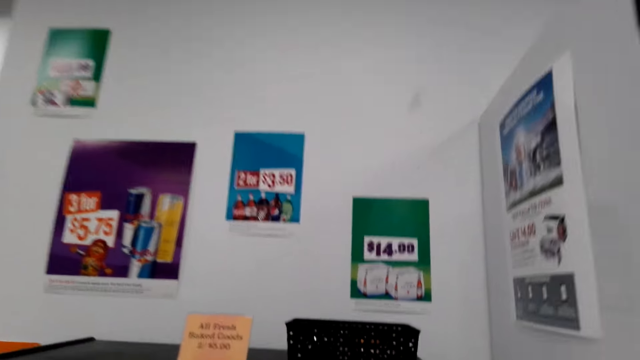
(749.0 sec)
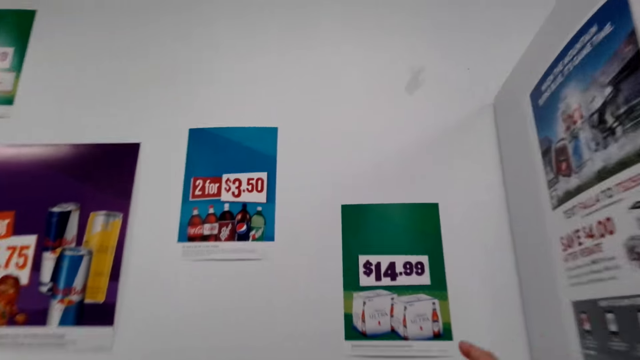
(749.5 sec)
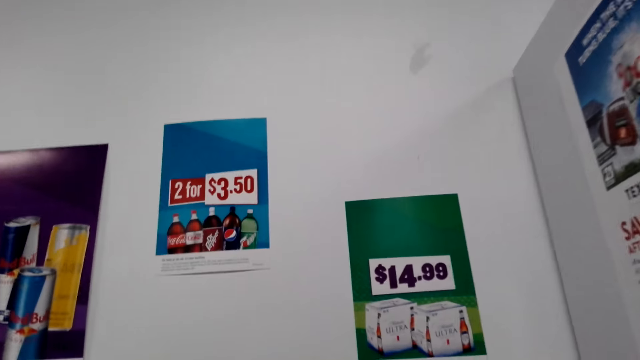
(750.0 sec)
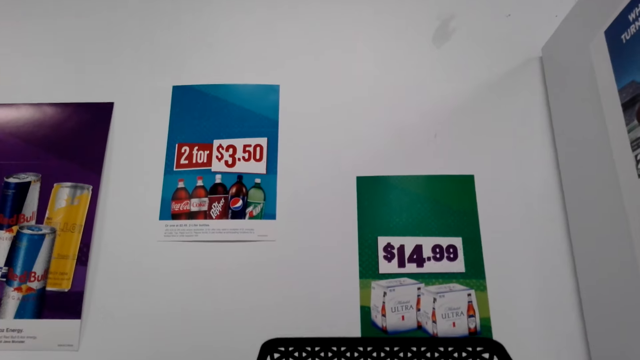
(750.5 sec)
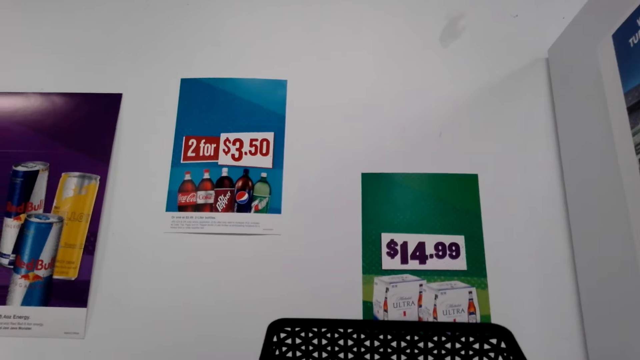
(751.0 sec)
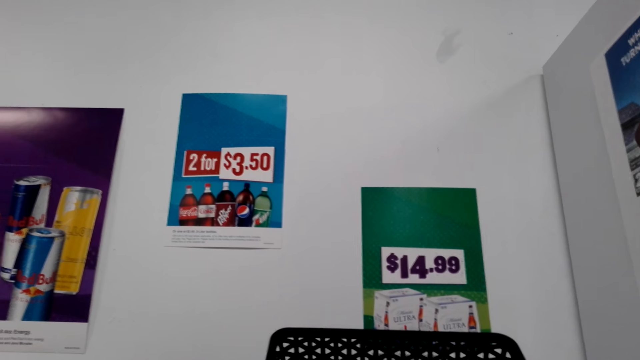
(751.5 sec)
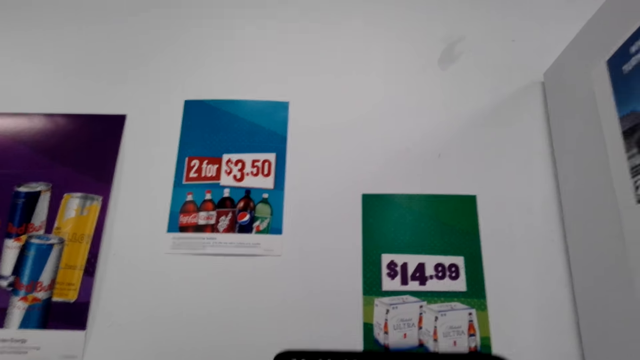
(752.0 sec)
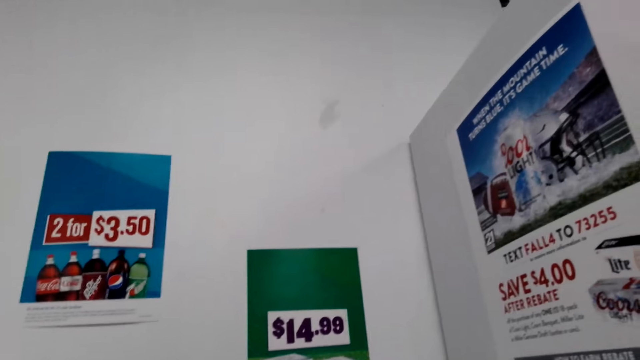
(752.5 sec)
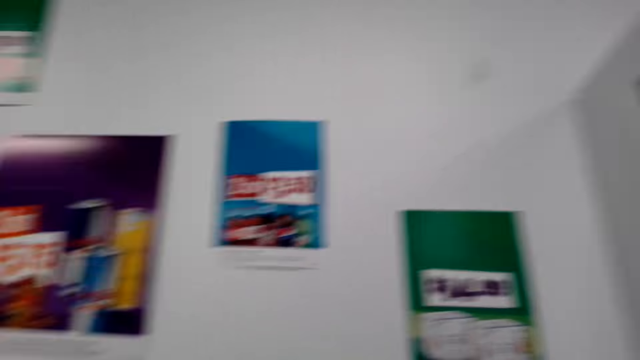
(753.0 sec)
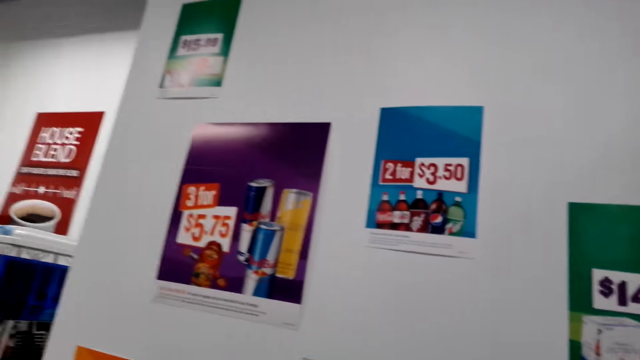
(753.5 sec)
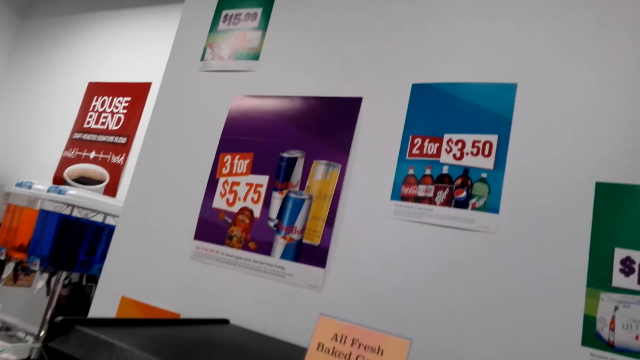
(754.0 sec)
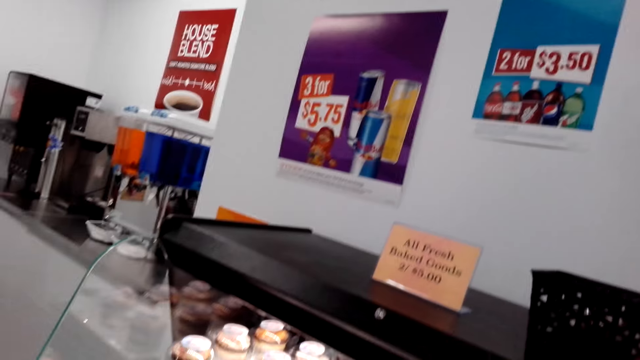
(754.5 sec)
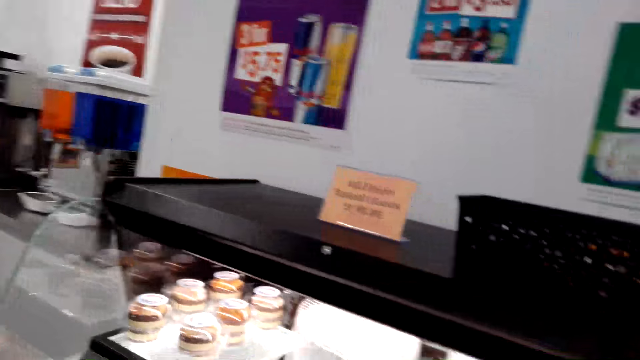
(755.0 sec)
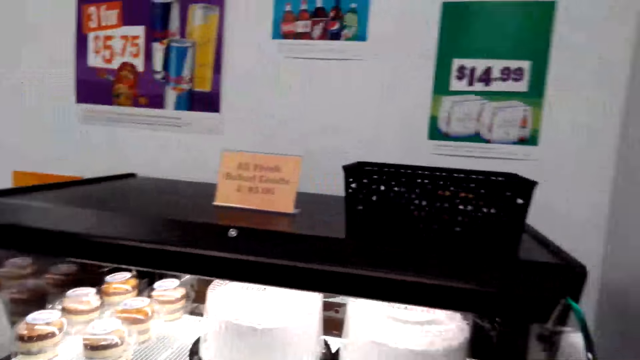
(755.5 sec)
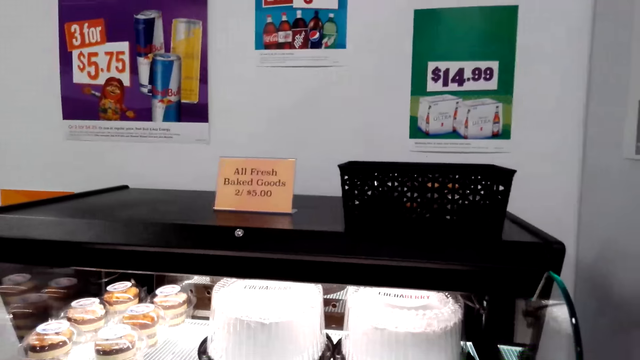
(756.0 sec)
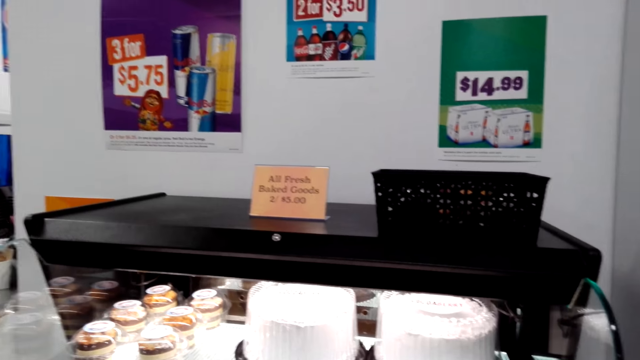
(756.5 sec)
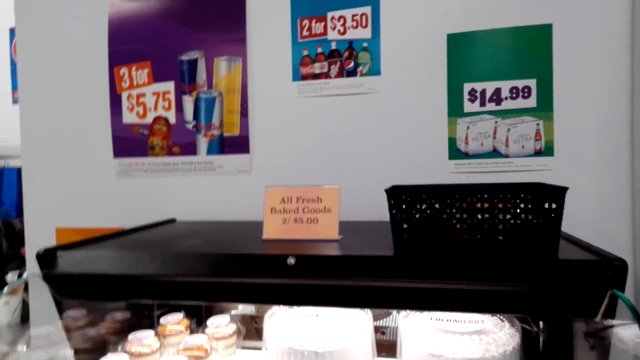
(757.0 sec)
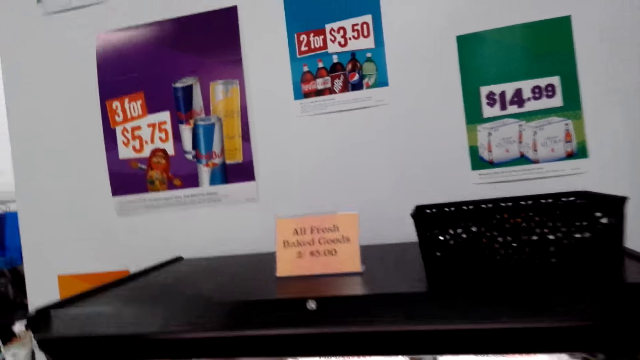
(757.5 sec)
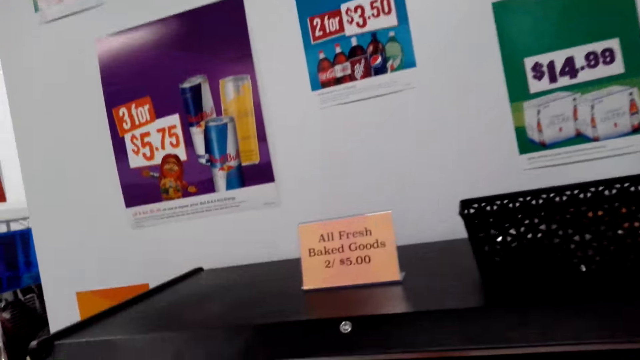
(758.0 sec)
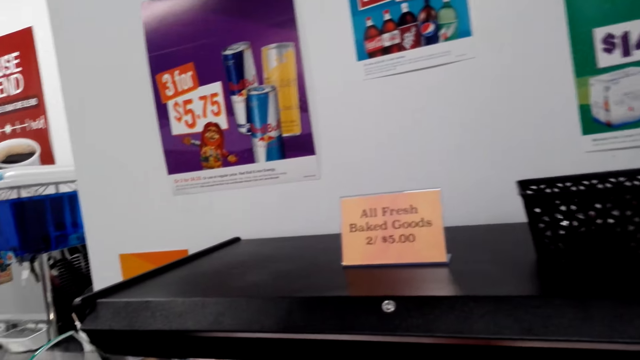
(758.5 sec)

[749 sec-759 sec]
The camera wearer walks in the supermarket. They look in the basket on the counter.

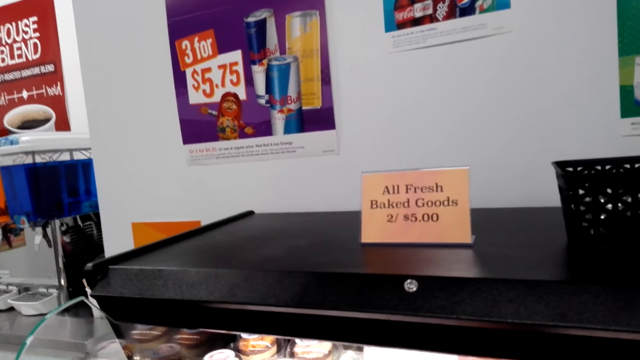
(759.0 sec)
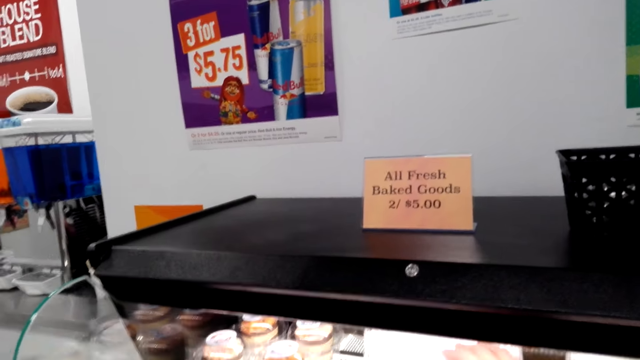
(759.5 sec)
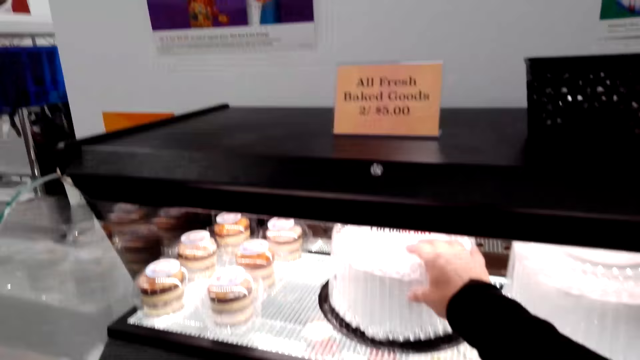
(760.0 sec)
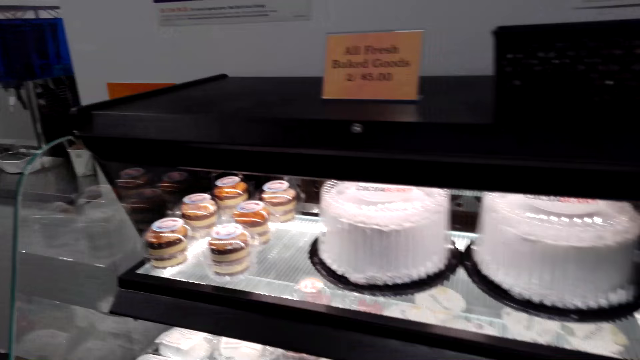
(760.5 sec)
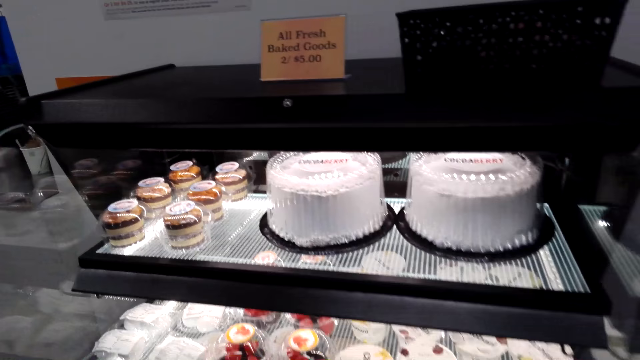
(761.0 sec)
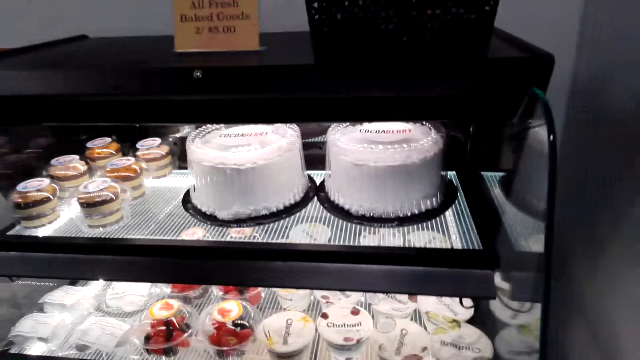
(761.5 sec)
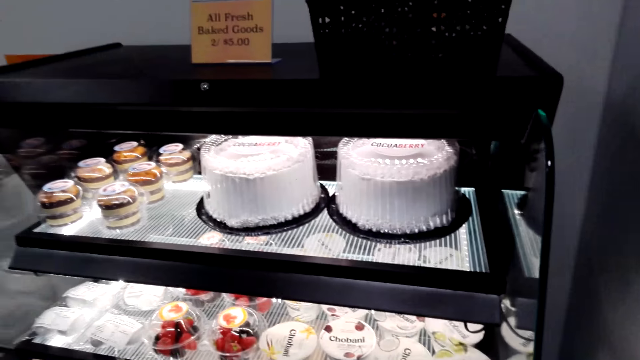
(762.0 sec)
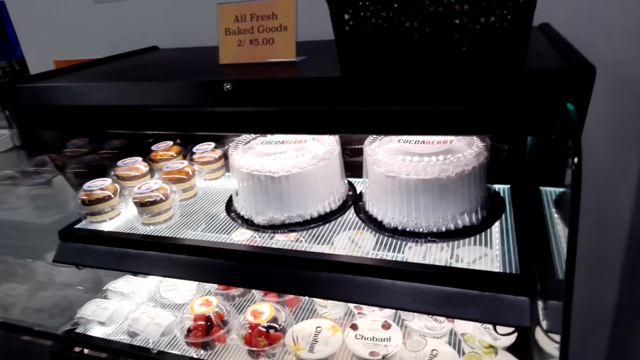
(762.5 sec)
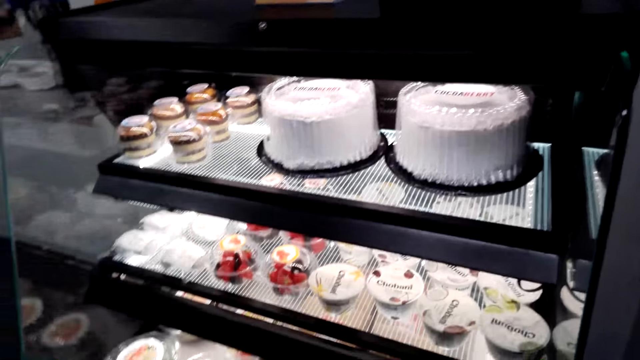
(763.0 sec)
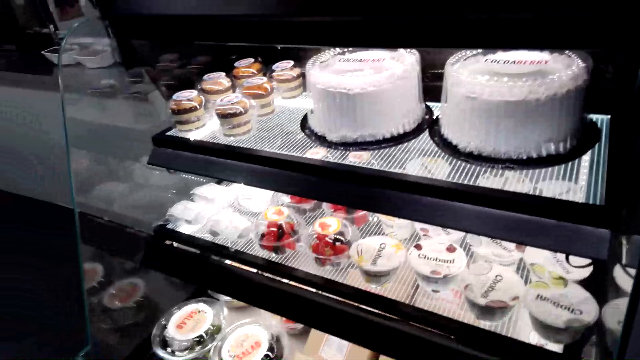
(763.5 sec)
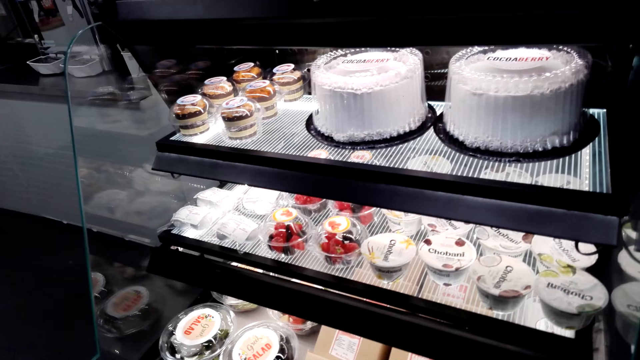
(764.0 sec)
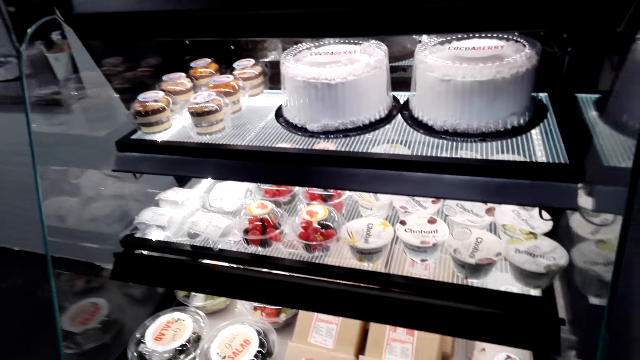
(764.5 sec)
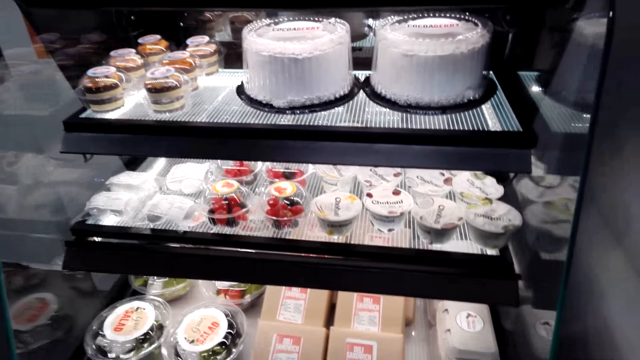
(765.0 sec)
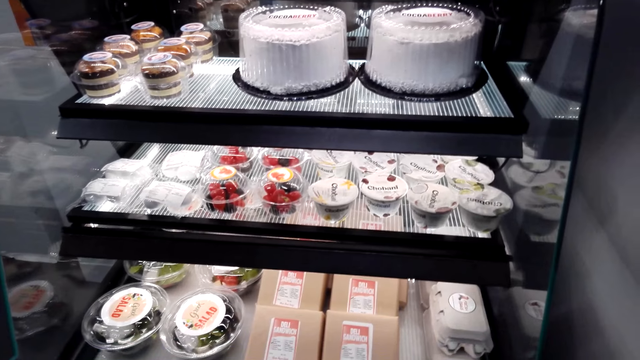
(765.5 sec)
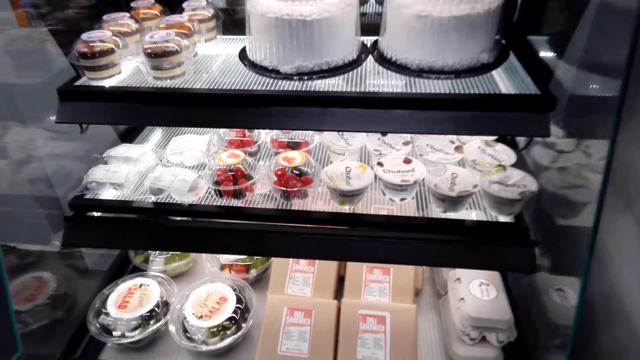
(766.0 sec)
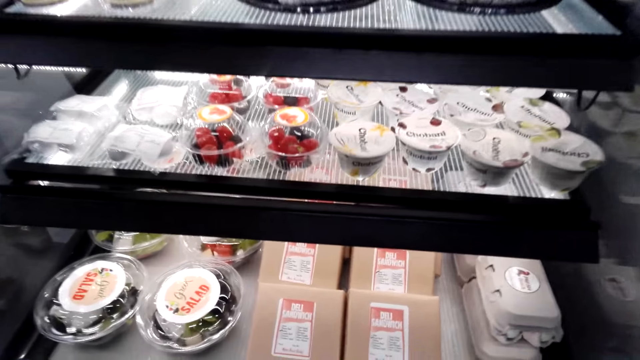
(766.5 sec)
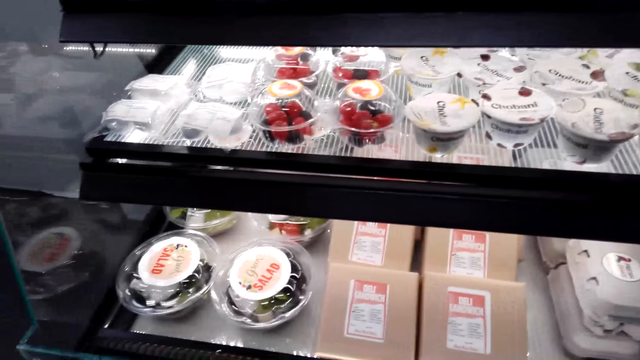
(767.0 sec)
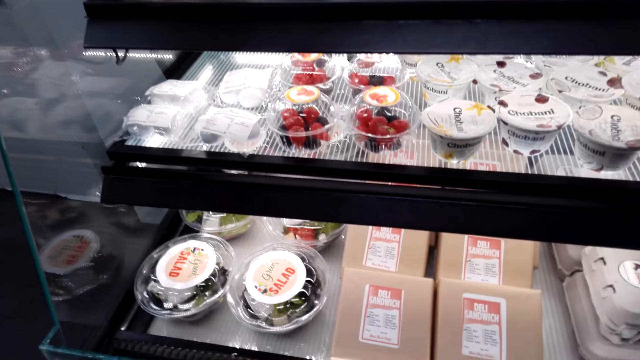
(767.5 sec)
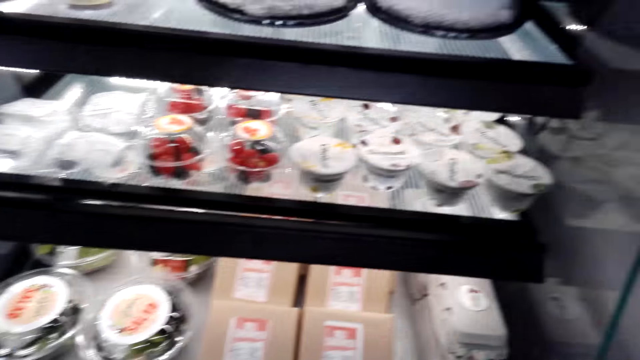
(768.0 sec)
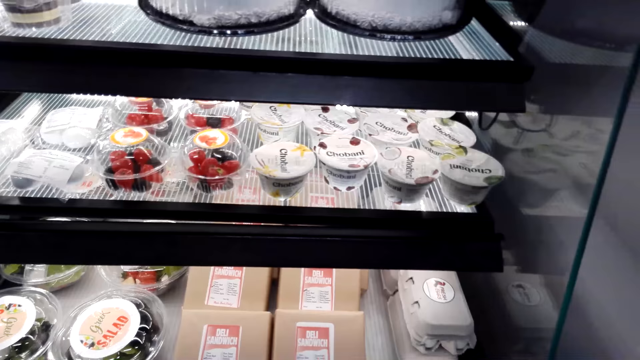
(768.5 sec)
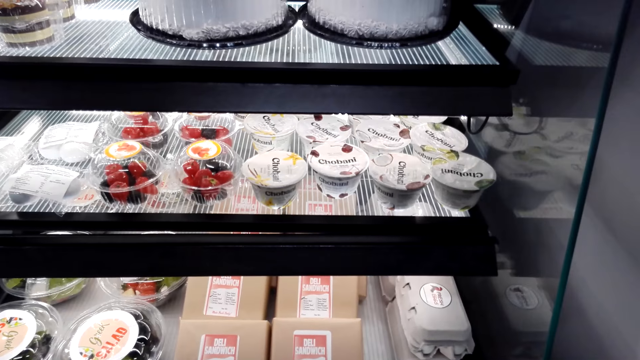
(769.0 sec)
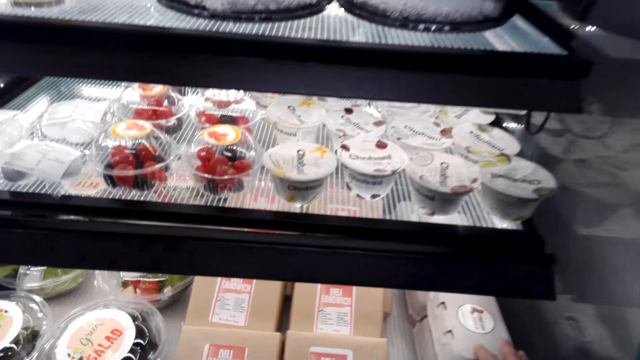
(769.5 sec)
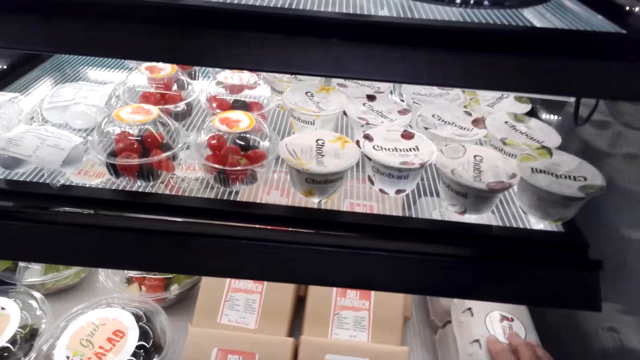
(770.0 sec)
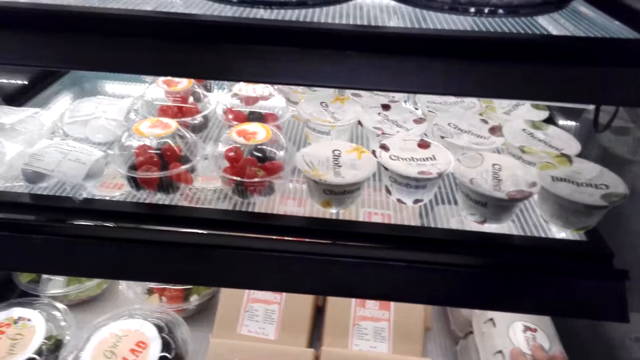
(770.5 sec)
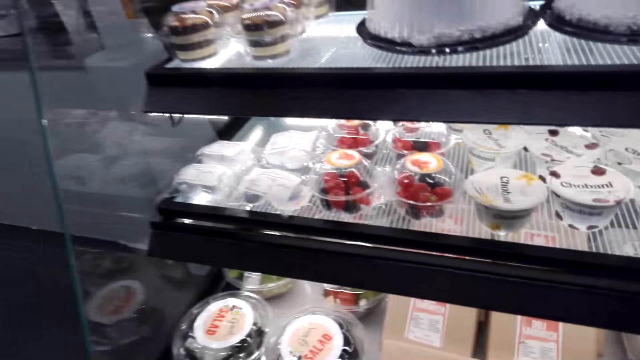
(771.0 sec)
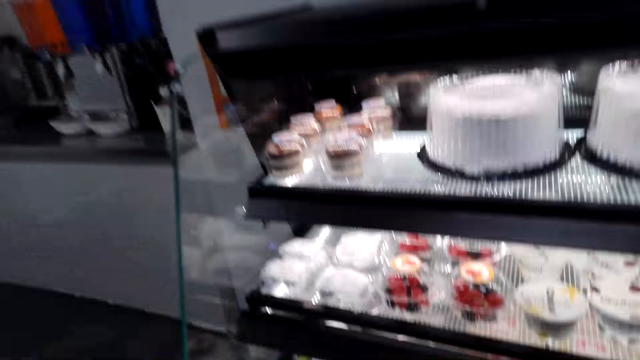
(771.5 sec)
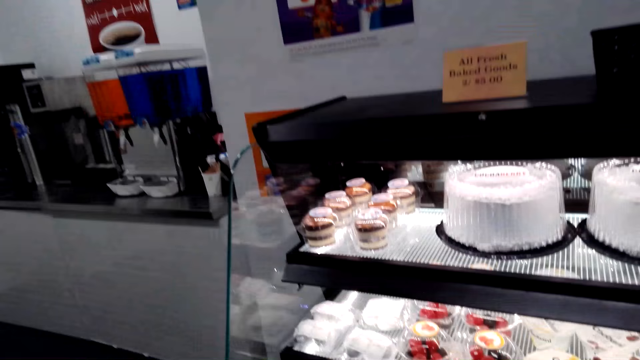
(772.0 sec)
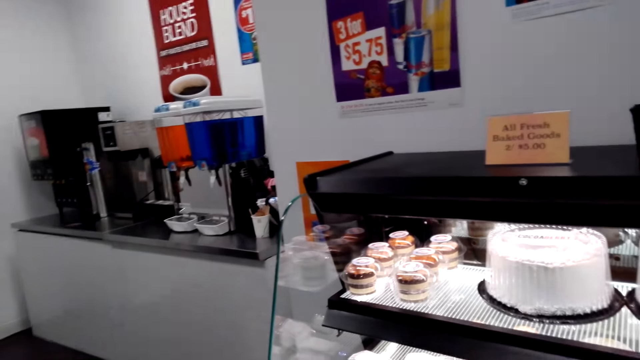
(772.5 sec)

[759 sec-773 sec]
The camera wearer looks at the cakes.
